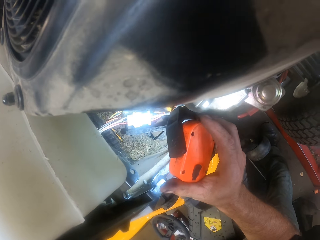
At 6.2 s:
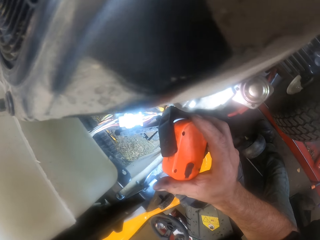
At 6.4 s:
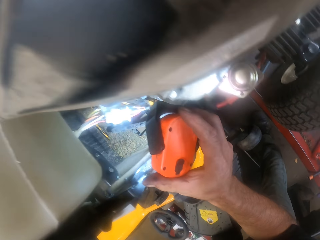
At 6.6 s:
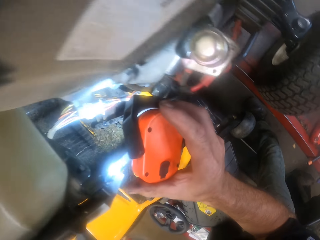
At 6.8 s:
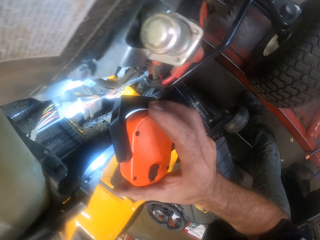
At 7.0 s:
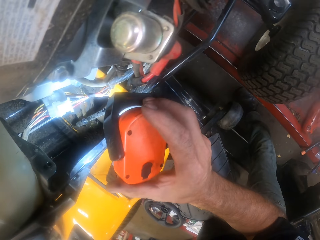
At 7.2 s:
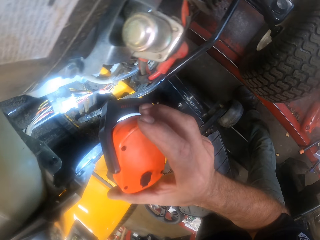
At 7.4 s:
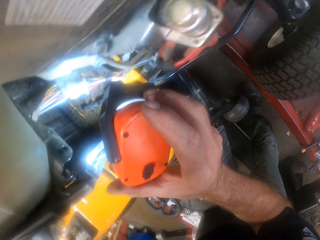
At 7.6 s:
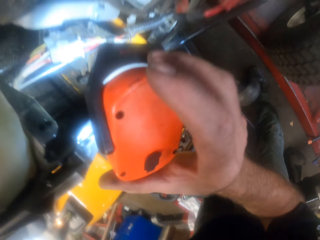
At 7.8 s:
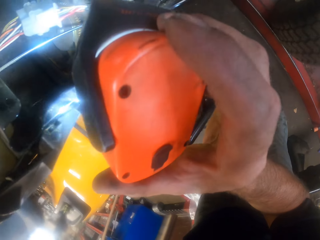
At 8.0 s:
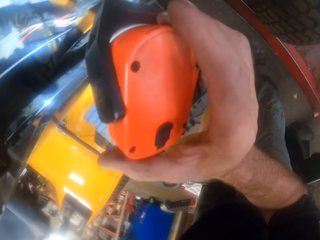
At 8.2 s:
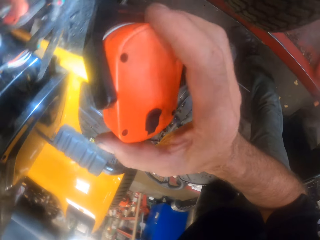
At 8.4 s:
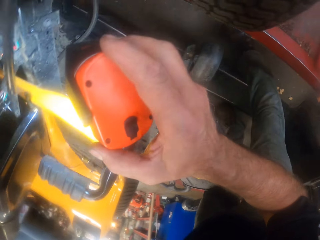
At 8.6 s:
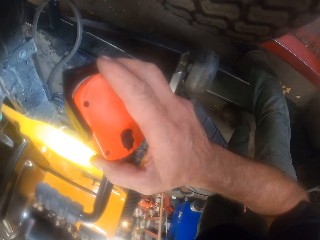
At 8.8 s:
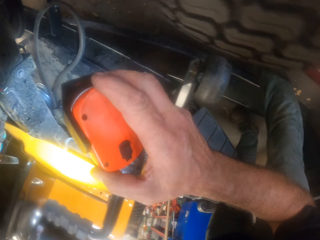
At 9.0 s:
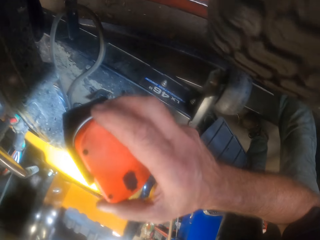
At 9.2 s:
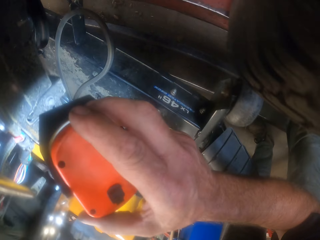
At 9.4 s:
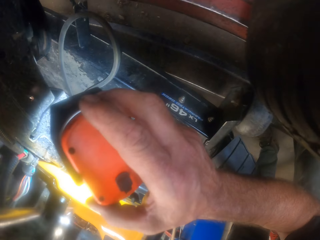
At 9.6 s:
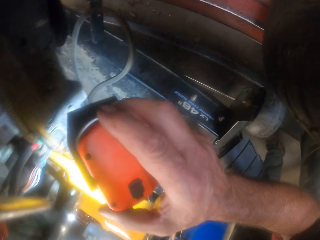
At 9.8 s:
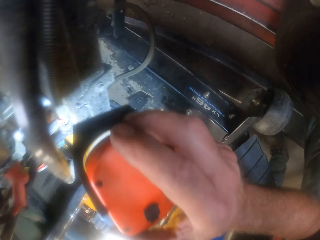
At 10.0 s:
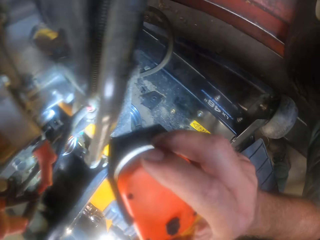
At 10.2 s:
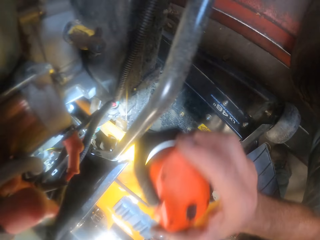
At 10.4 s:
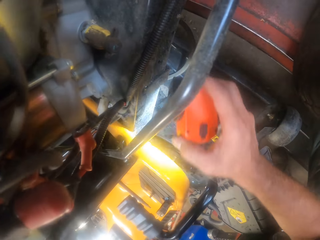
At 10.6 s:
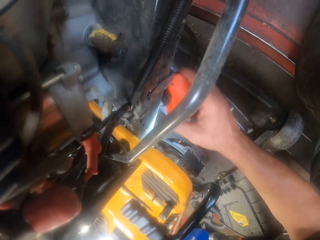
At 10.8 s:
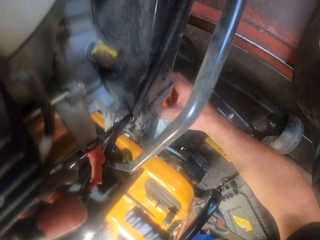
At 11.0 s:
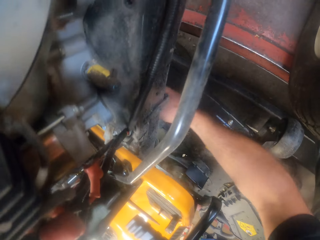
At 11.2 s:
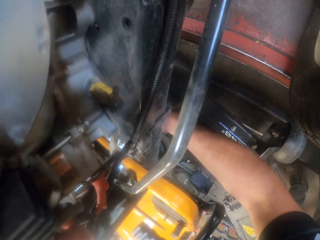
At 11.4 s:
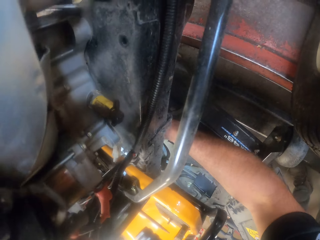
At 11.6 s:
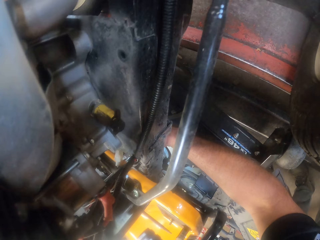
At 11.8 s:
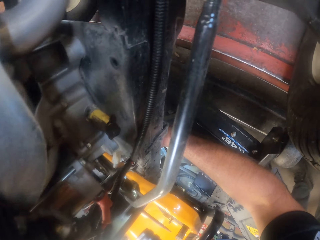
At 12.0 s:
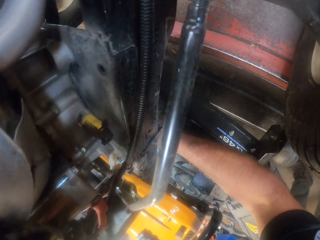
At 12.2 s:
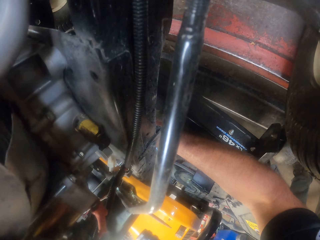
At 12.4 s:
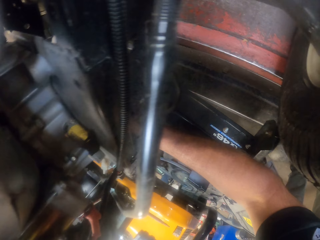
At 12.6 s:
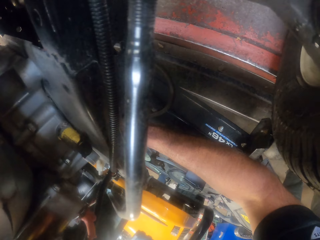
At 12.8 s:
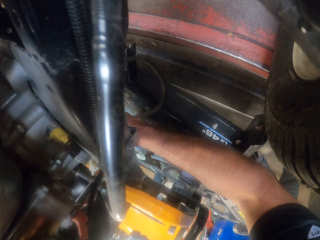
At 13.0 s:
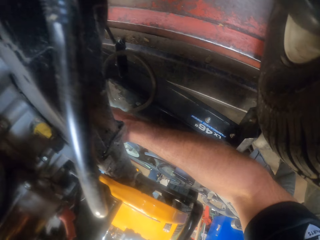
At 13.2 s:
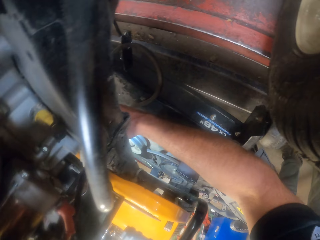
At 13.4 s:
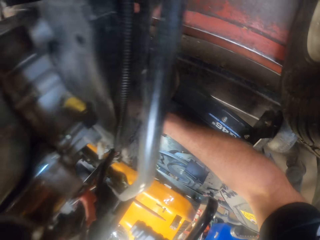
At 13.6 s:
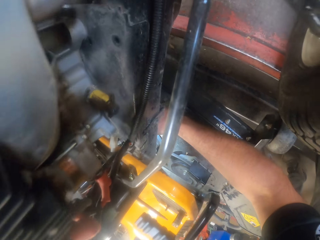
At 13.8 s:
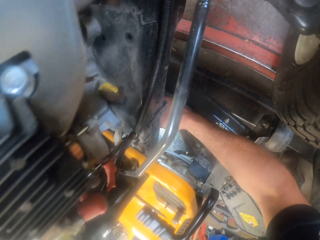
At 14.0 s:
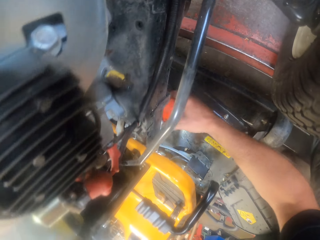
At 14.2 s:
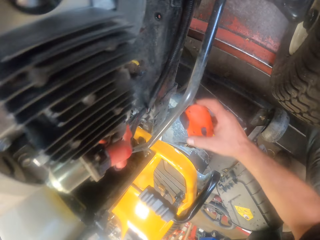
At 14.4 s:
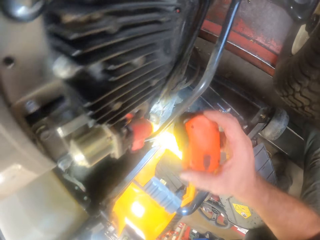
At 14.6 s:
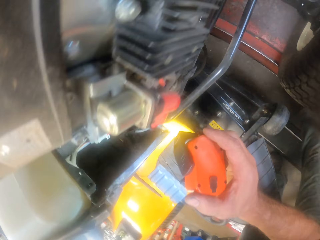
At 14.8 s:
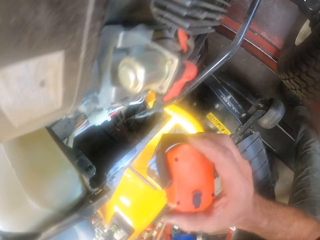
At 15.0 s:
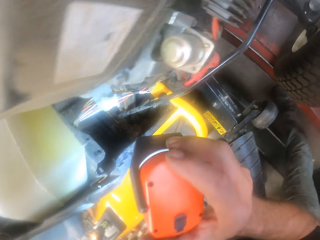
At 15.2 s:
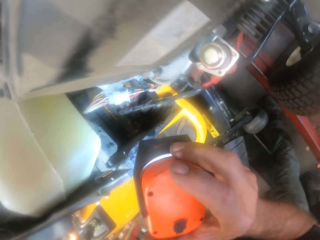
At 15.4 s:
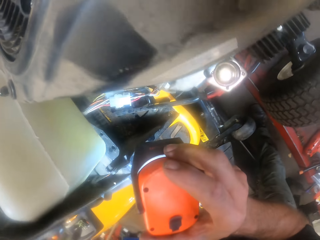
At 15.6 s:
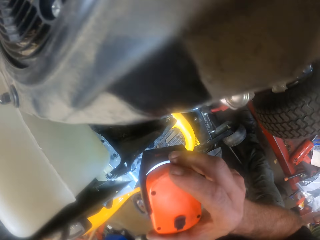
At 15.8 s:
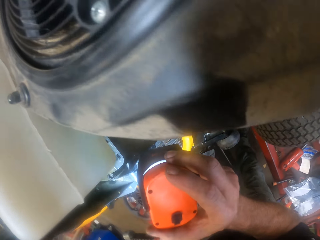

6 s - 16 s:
The camera wearer points the torch light on the tractor.

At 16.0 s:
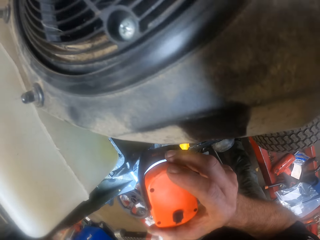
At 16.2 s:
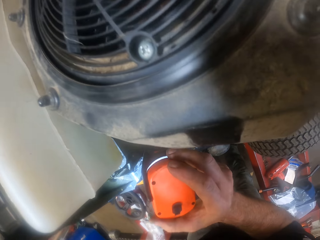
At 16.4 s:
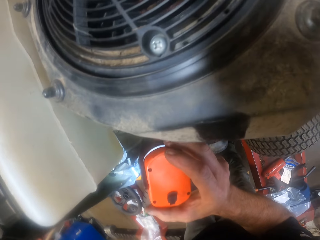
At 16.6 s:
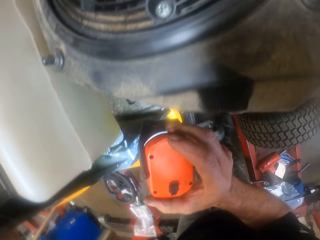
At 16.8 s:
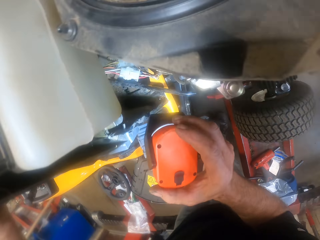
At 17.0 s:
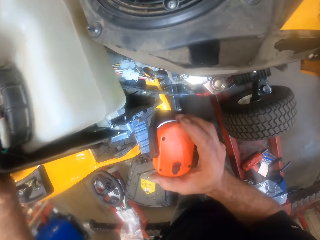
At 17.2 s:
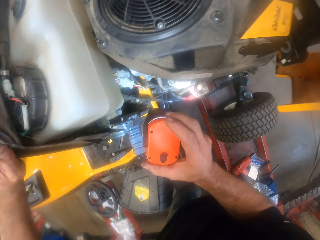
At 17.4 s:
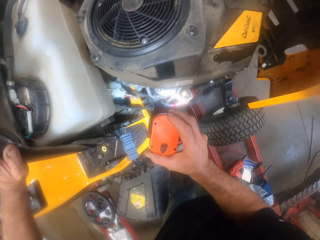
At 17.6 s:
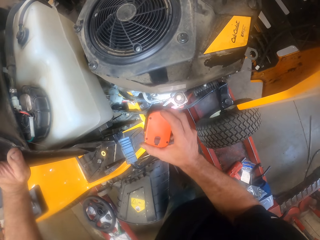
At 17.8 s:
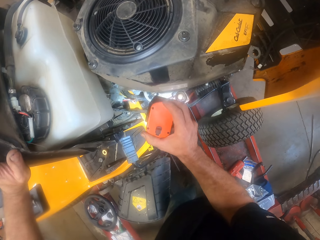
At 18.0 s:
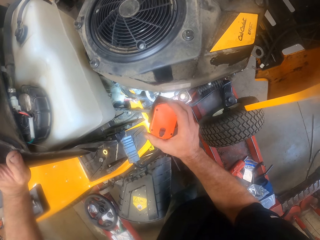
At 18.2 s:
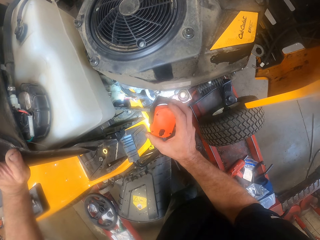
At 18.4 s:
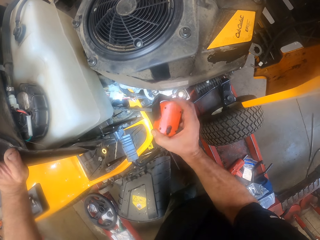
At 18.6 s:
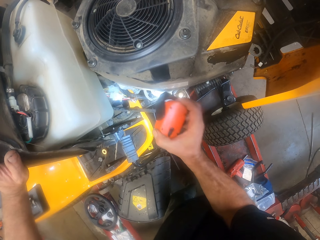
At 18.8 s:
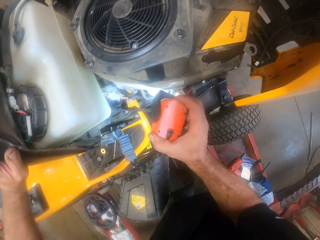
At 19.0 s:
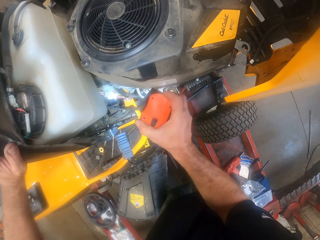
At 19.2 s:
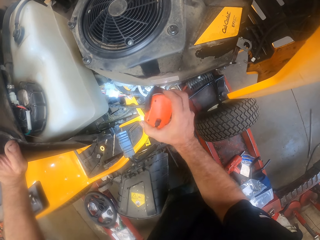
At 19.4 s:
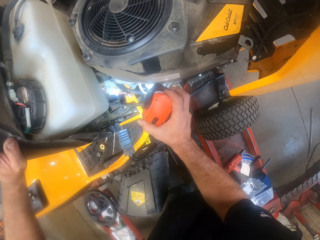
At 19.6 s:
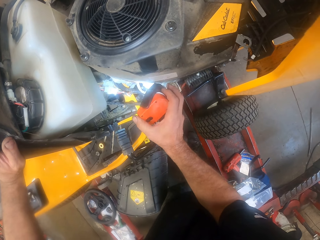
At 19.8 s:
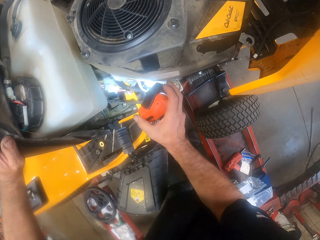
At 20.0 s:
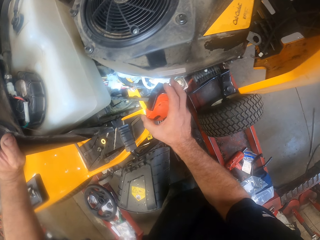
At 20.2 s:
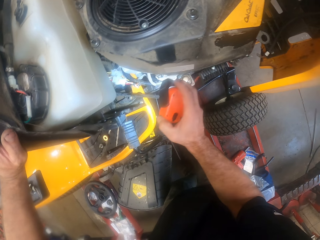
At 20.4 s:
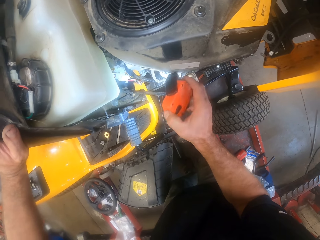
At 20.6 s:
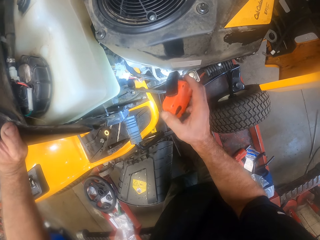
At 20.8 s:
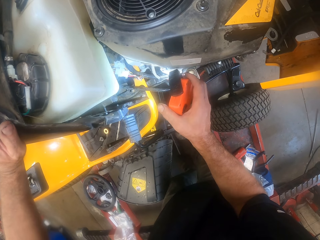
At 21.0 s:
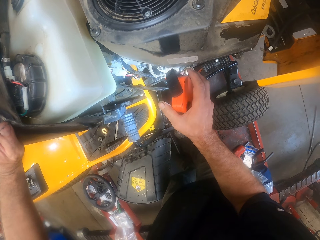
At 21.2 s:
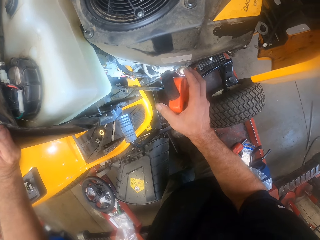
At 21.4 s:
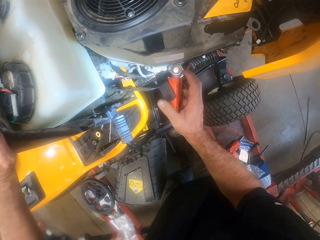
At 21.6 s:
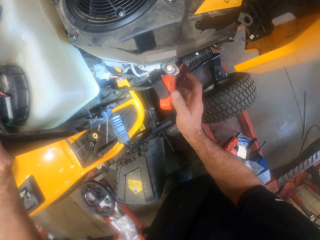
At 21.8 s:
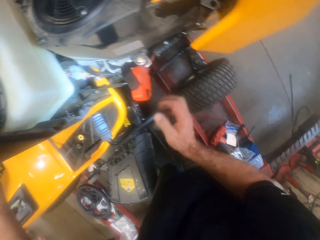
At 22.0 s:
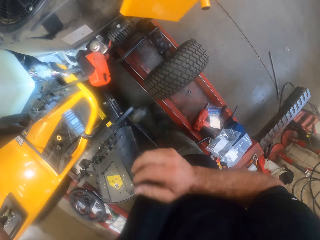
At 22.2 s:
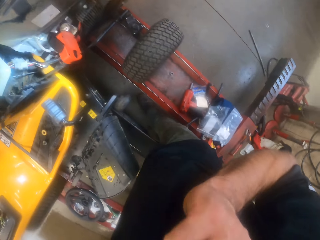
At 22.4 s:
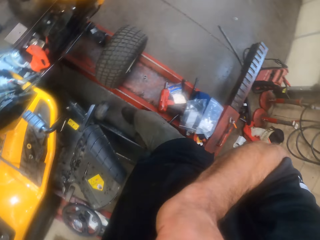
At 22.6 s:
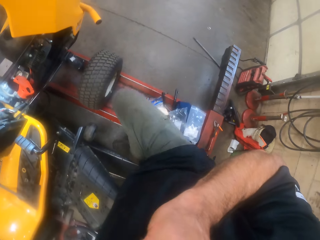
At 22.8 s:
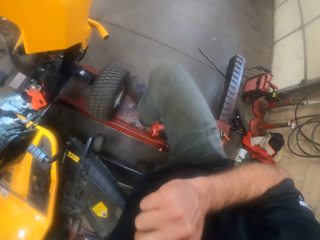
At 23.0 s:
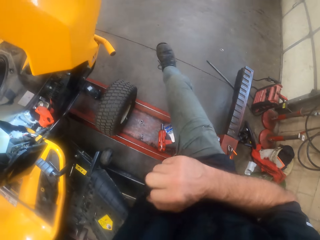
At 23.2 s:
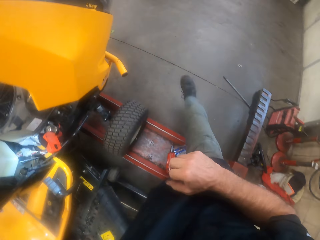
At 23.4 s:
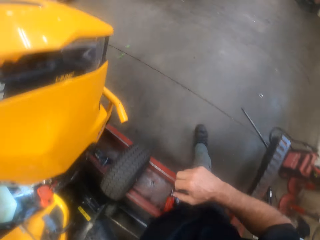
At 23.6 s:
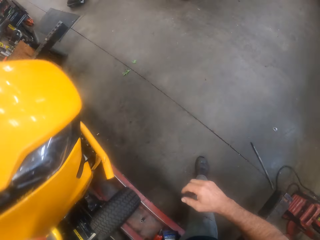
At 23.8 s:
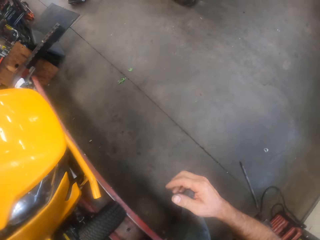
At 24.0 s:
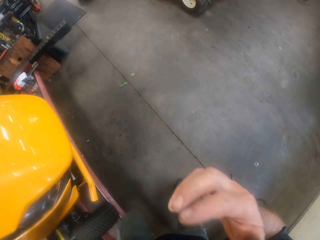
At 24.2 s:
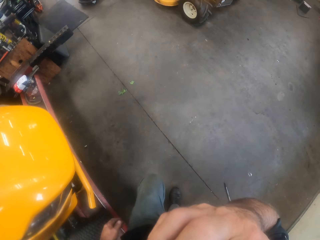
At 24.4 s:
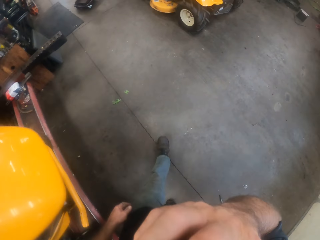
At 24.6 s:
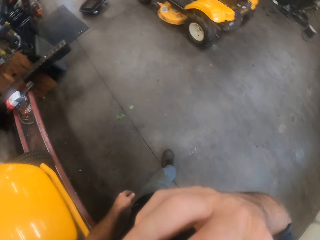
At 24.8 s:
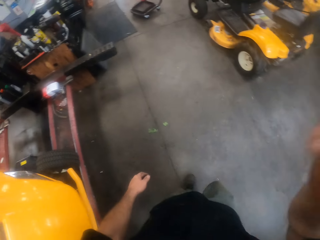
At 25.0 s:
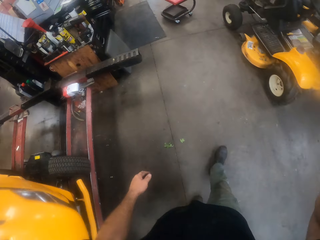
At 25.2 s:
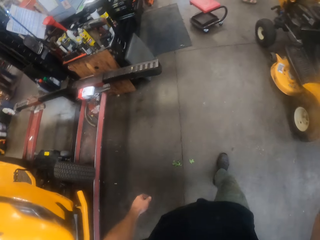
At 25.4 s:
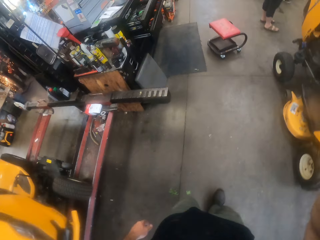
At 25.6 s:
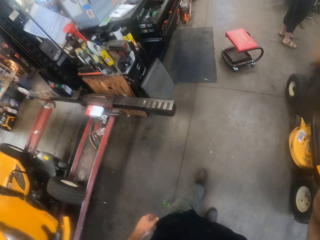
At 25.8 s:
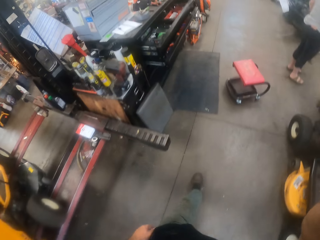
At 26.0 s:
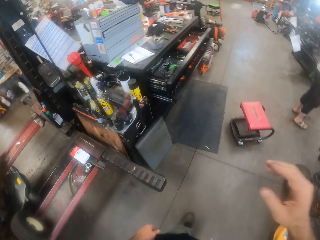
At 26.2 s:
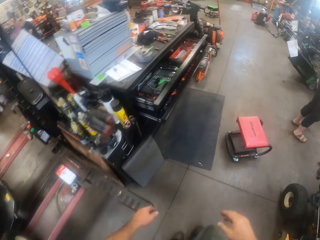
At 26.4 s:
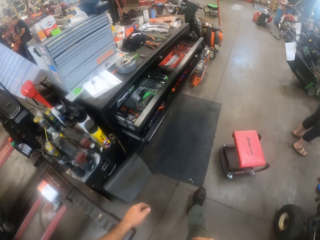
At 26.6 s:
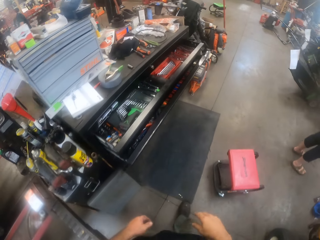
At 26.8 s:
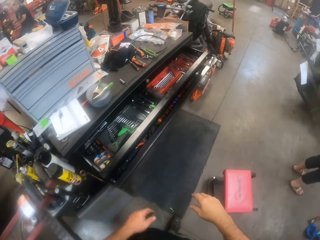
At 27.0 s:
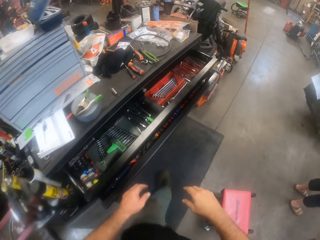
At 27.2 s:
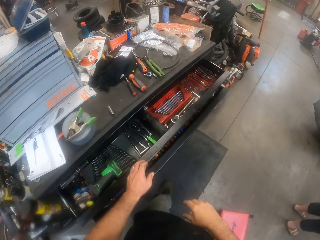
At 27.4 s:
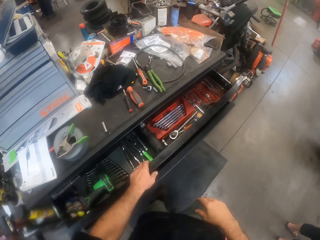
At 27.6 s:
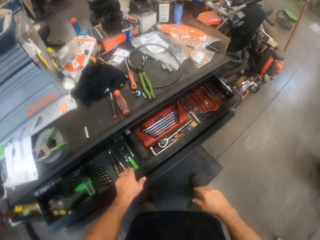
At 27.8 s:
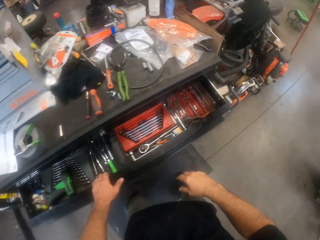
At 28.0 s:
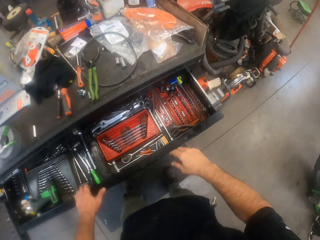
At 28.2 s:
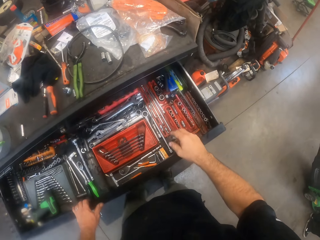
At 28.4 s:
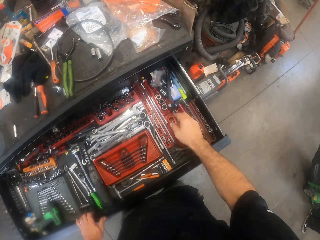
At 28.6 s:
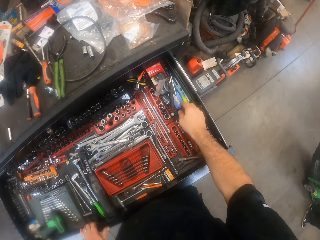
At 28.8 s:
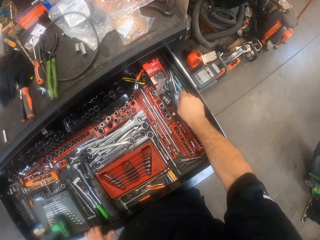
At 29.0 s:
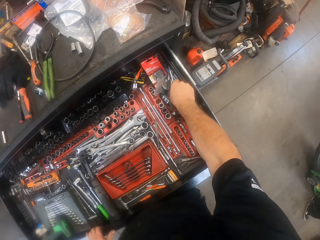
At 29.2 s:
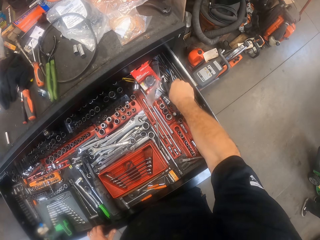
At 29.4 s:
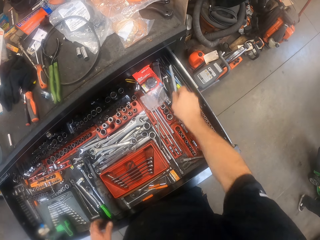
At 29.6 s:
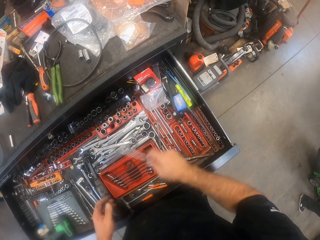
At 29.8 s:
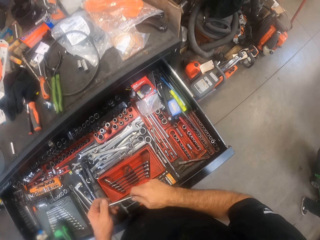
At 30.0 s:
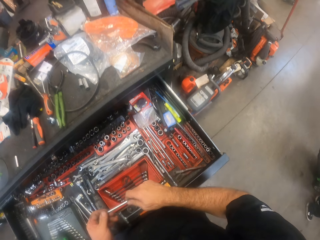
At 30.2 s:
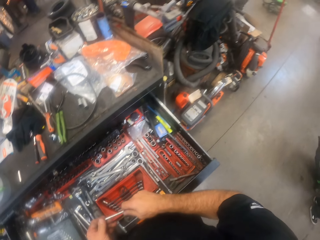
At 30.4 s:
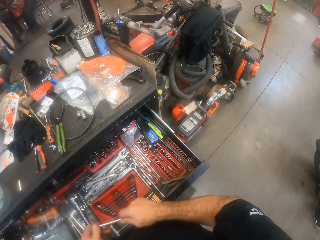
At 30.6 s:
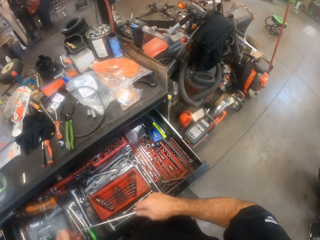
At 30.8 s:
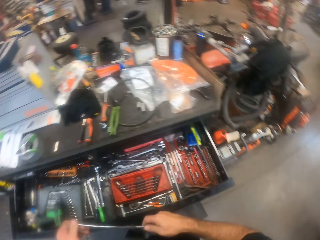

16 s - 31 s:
The camera wearer hangs the torch light on the tractor or mower. They touch the face, walk in the workshop, and touch the face. They lift a hand in the air. They open the drawer. They take a long metal iron or dipstick out of the drawer. They wipe the dipstick using hands.
